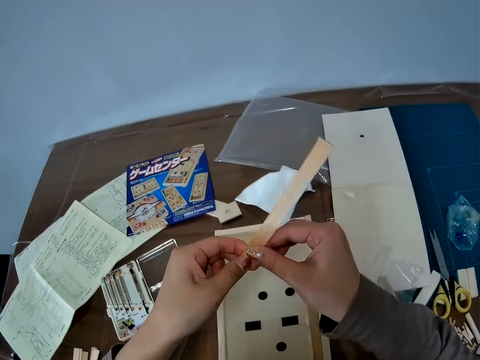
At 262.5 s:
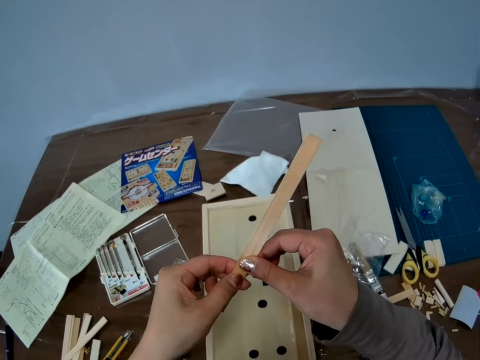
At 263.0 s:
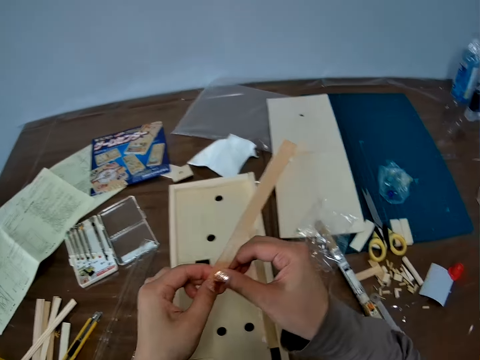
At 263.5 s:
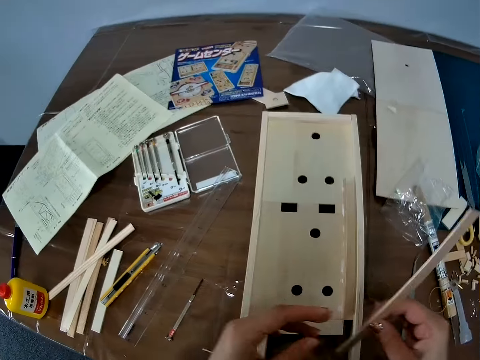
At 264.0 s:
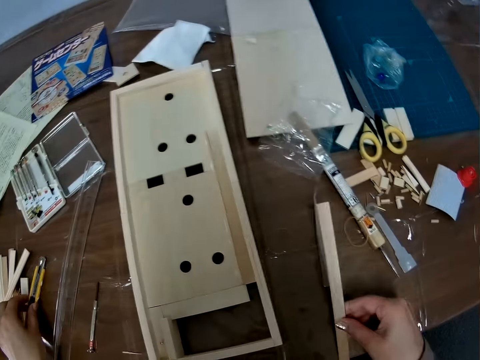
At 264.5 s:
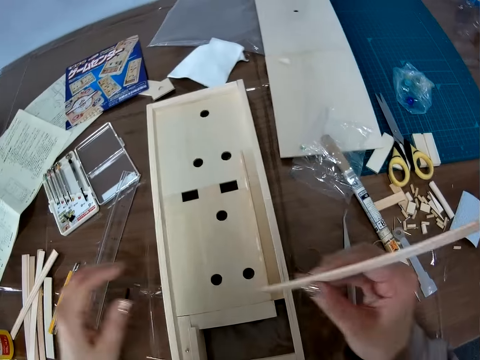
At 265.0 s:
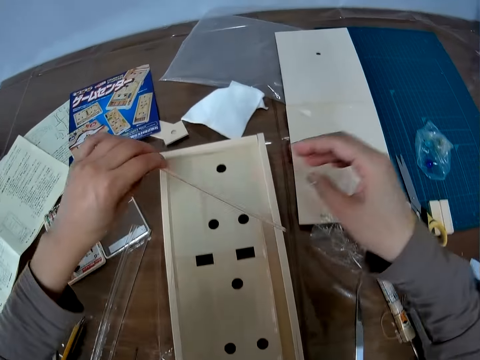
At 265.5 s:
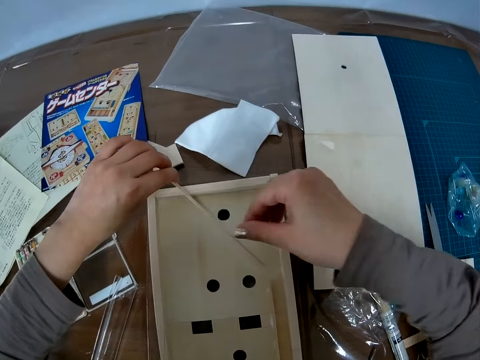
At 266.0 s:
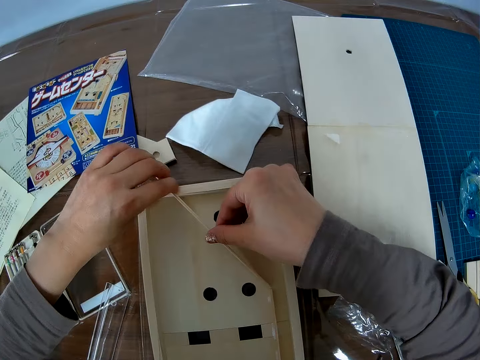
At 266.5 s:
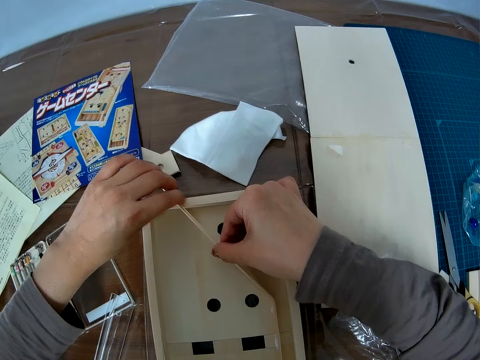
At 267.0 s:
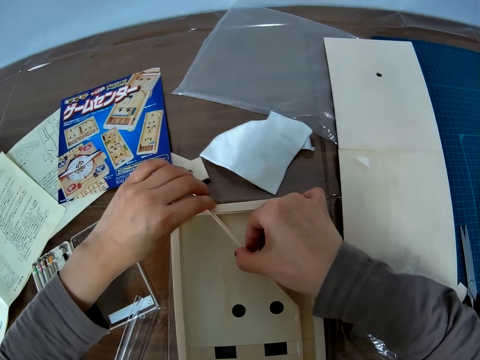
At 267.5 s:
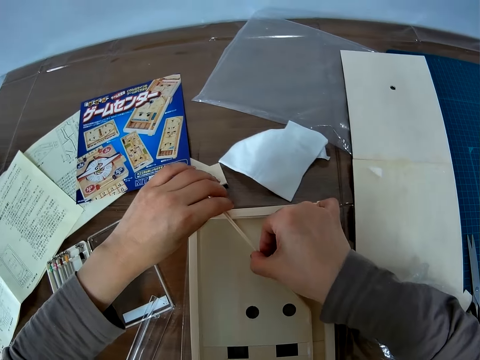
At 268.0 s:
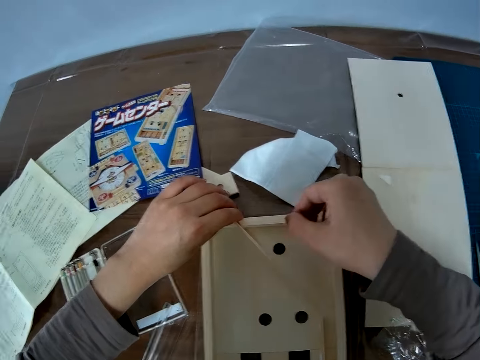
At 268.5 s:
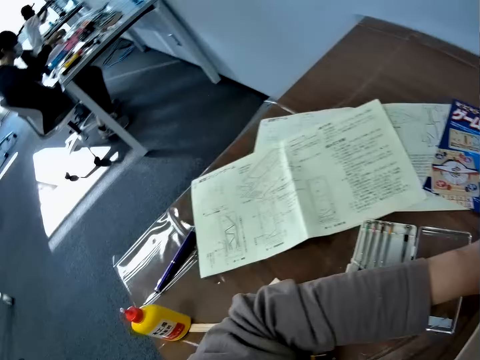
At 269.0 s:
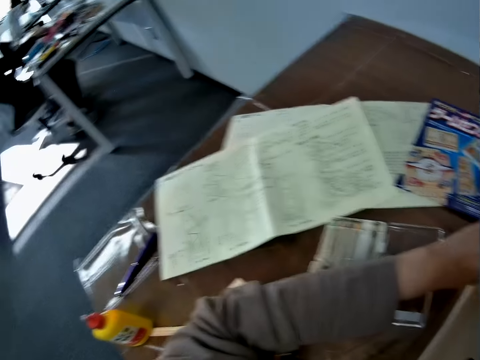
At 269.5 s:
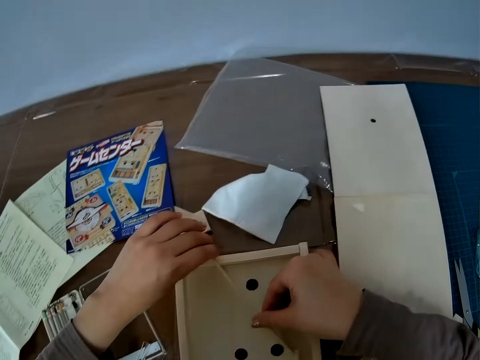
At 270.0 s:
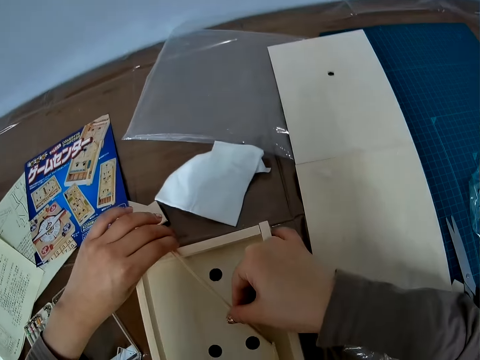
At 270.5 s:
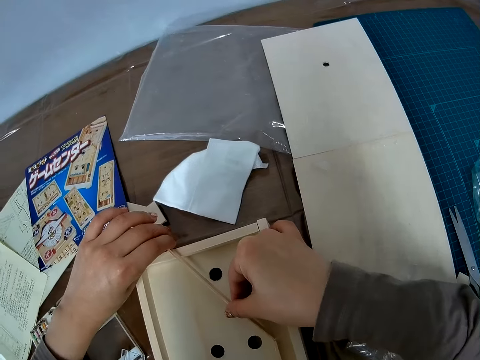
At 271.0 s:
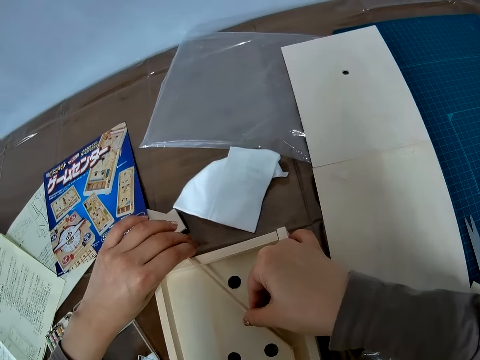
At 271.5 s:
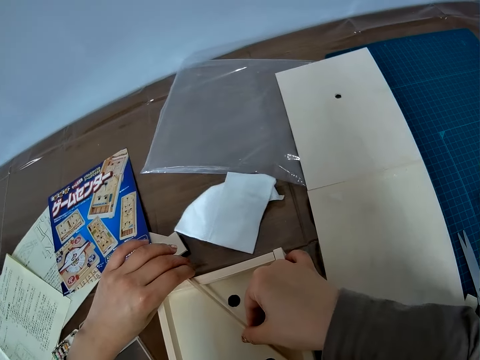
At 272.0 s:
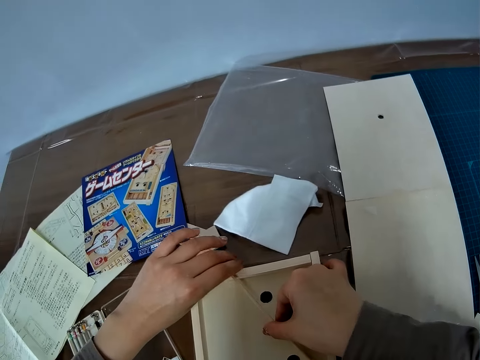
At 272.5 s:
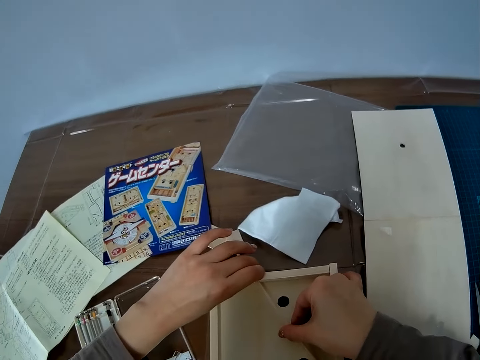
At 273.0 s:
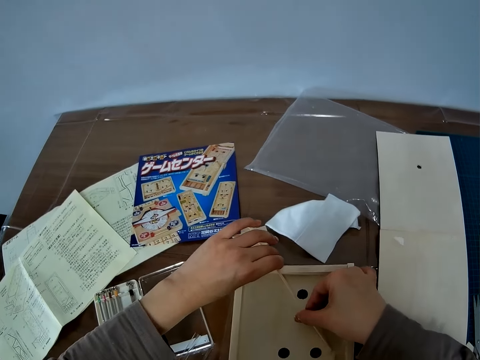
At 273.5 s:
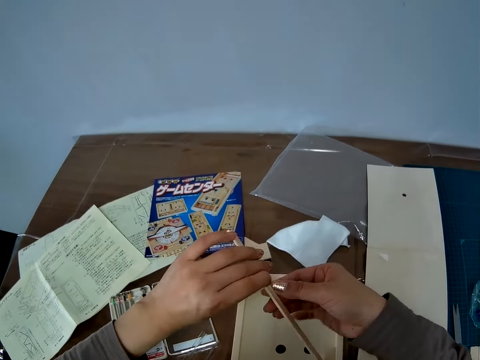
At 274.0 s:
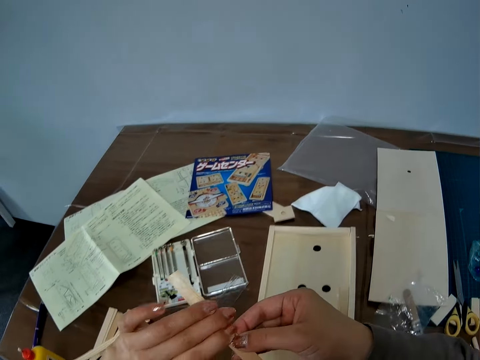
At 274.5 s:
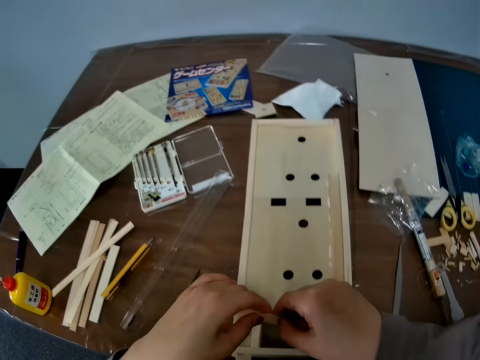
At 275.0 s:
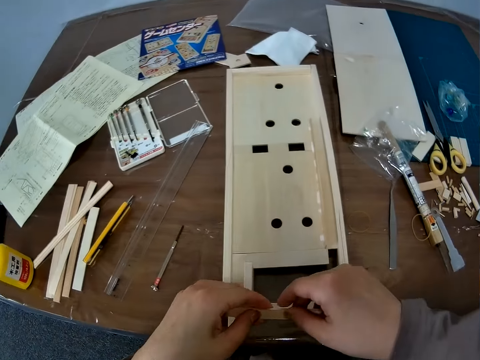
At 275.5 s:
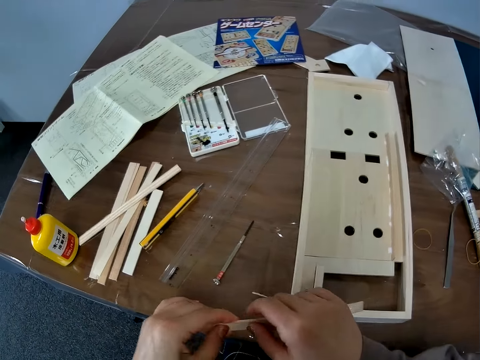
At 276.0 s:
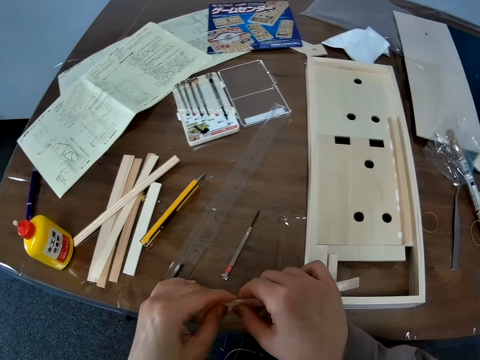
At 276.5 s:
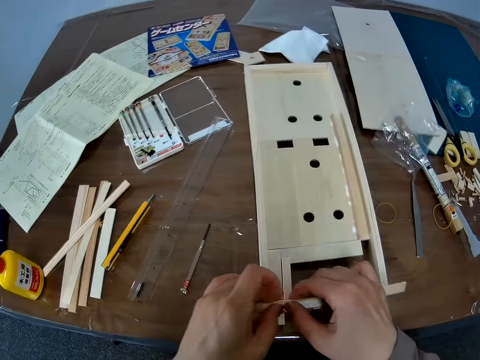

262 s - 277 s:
The camera wearer adjusts the wooden piece with her hands. She looks at the piece of wood. She touches the utility knife on the table with her left hand. She holds the stationery knife on the table. She passes the wooden piece from her right hand to her left hand, and sets the wooden piece on the wooden craft with her hands. She holds the piece of wood on the game center wood craft. She turns around. A man sits on a chair. Another man sits on a chair. The camera wearer looks at the instruction booklet. The first man moves his hand. The camera wearer turns around. She holds the piece of wood on the game center wood craft. She moves the piece of wood over the game center wood craft. She adjusts the wooden piece with her hands.

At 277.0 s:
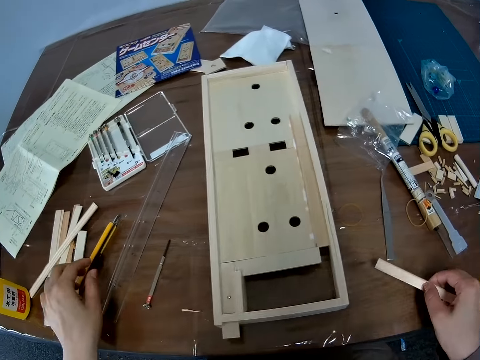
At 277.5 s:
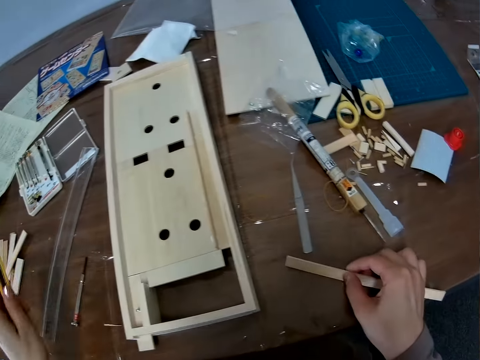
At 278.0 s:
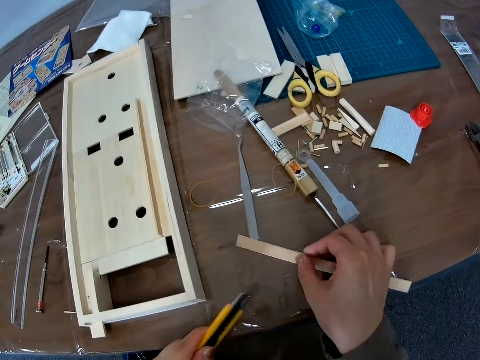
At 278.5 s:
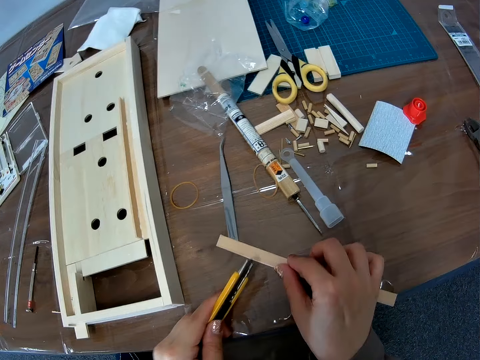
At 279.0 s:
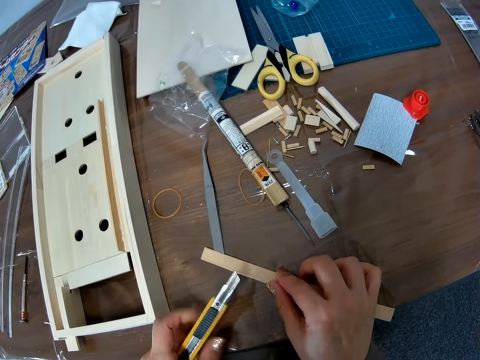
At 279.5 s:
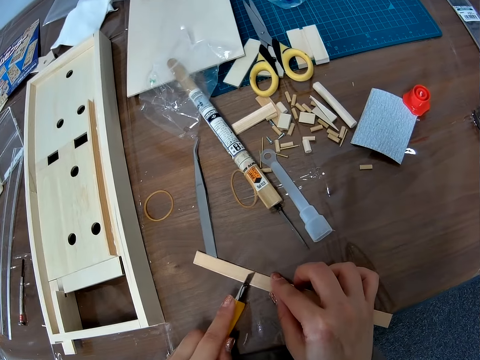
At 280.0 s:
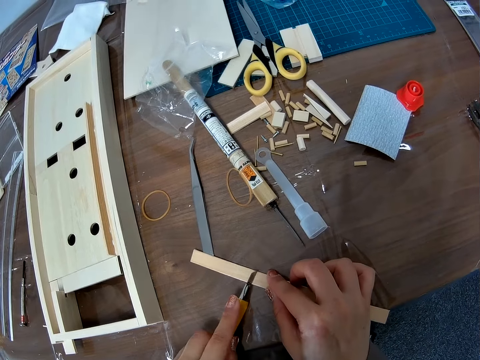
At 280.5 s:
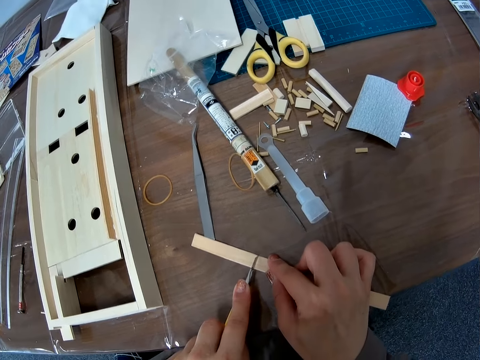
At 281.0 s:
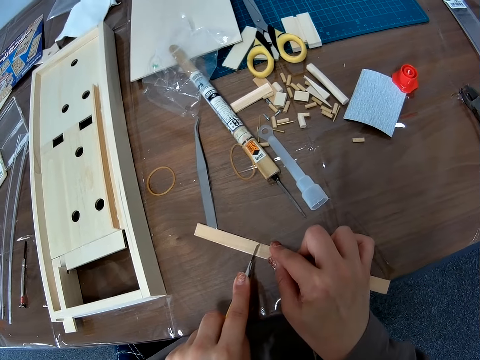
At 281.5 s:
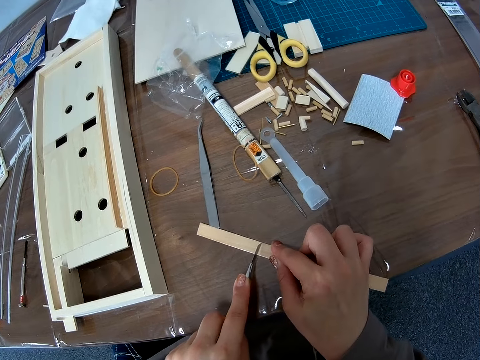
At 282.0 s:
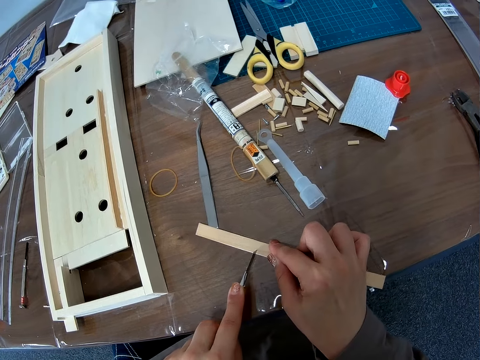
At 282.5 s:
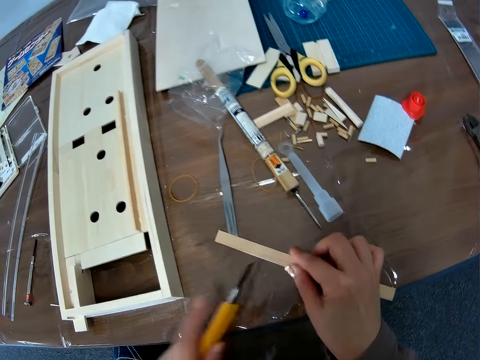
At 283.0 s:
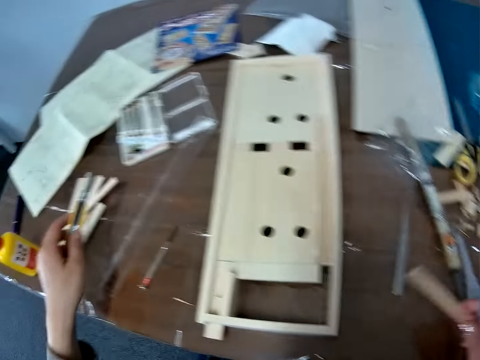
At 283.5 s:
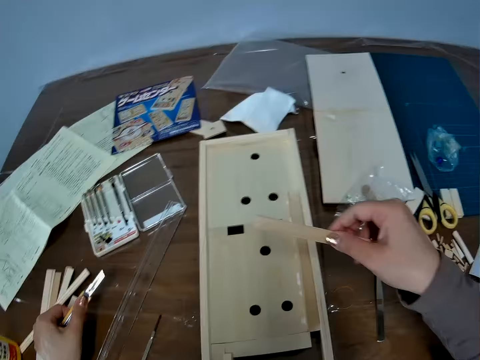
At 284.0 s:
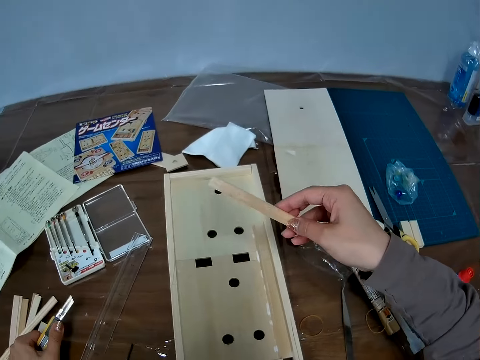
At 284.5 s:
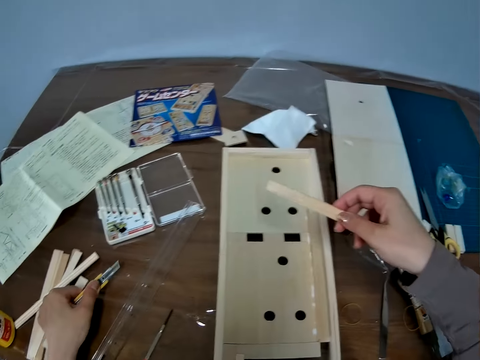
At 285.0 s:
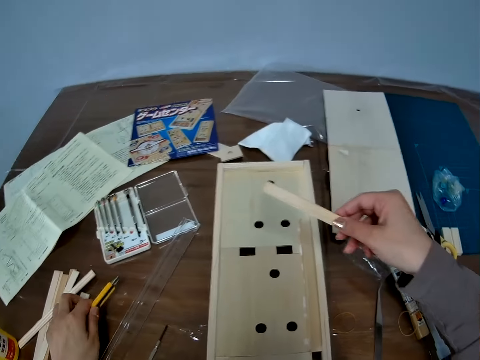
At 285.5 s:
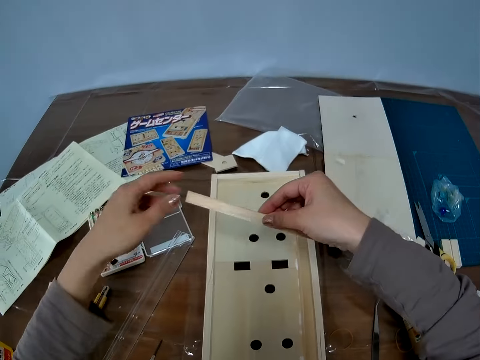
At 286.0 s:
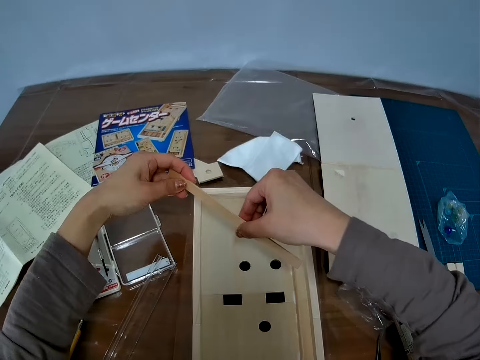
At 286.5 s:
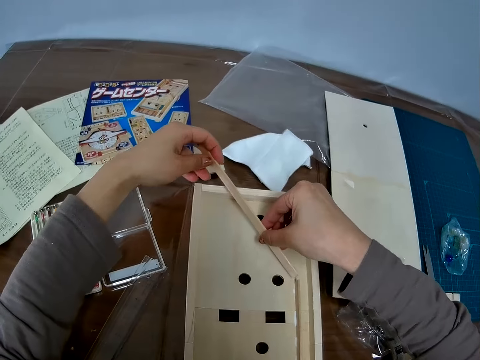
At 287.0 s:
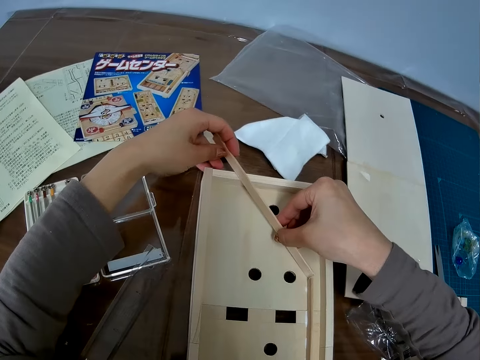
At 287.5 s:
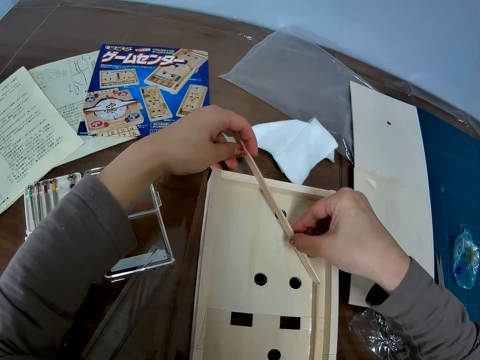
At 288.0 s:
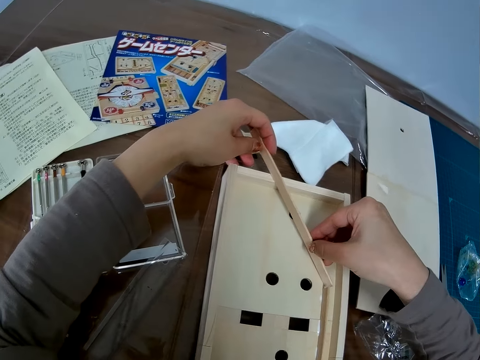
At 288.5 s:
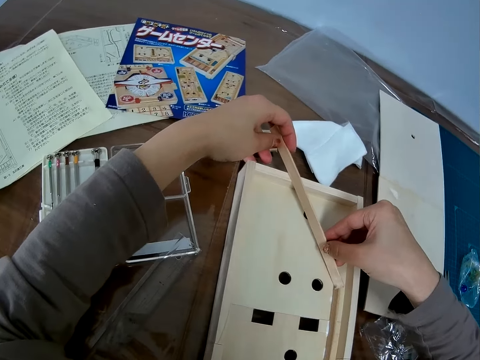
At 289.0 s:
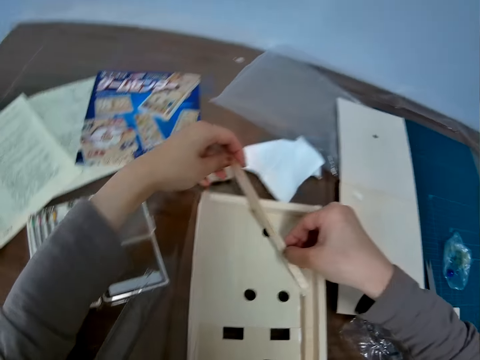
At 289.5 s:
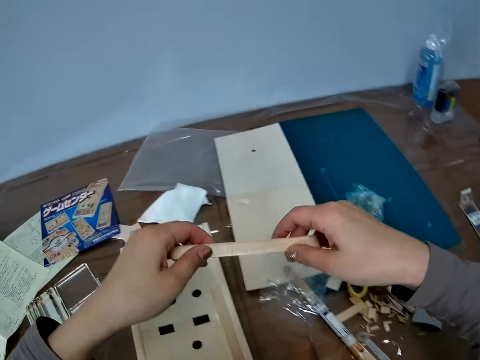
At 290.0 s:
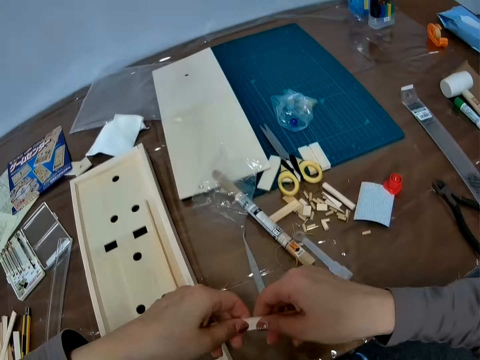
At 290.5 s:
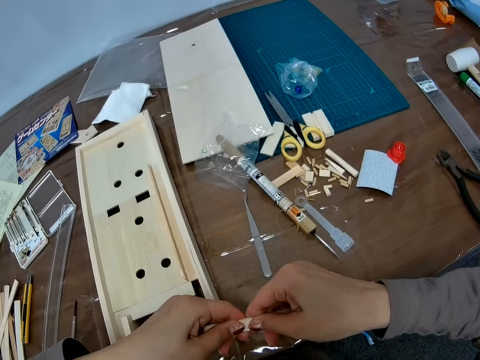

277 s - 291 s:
The camera wearer picks the utility knife or stationery knife on the table with her left hand. She places the wooden piece in her right hand on the table. She adjusts the stationery knife. She cuts a piece of wood with the stationery knife. She marks the wooden piece with the utility knife. She turns around. She picks the wooden piece from the table with her right hand. She adjusts the stationery knife. She holds the piece of wood on the game center wood craft. She drops the utility knife on the table with her right hand. She puts the woodcraft piece. She adjusts the piece of wood on the wooden craft on the table. She removes the woodcraft piece.
